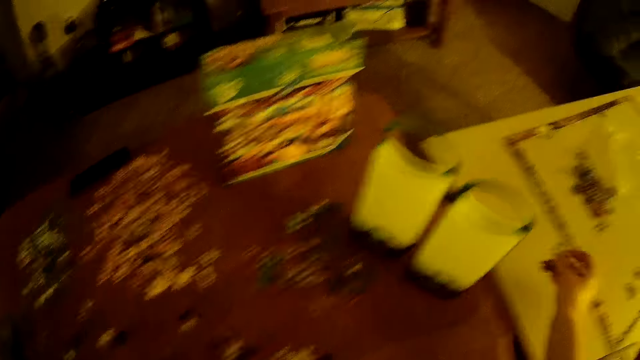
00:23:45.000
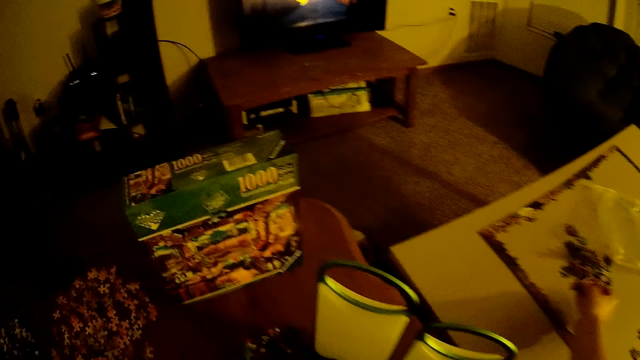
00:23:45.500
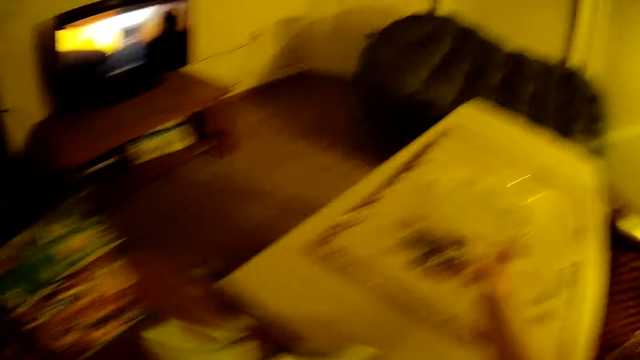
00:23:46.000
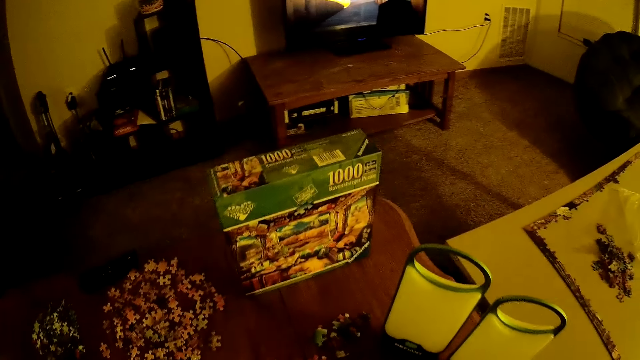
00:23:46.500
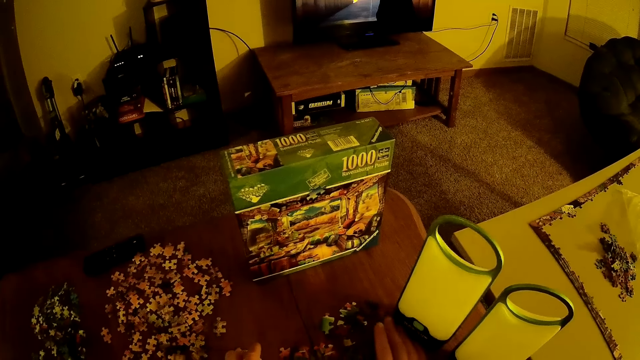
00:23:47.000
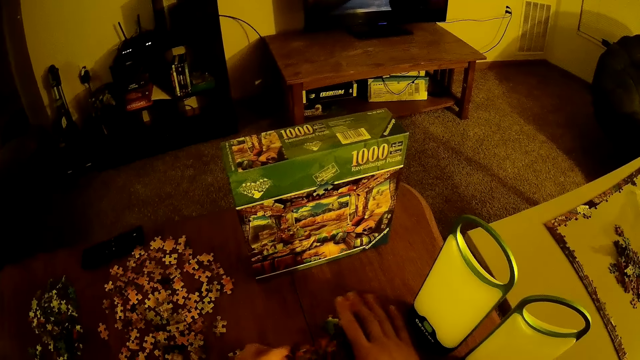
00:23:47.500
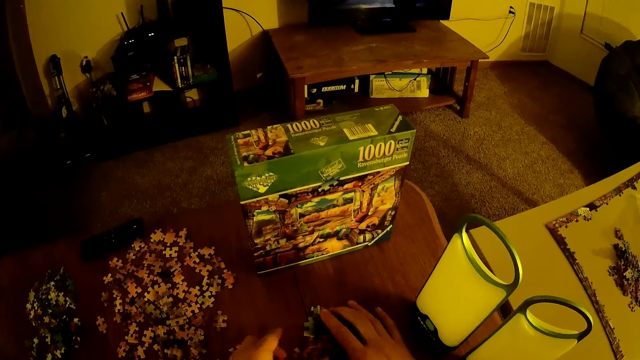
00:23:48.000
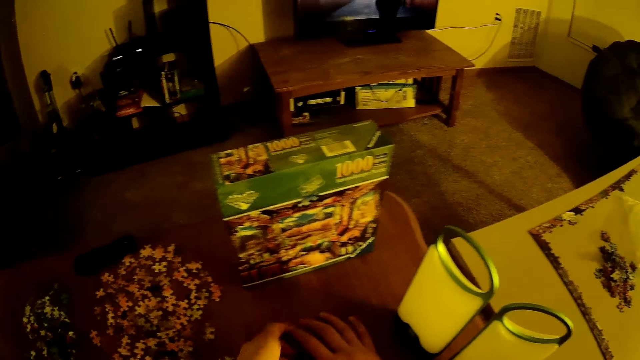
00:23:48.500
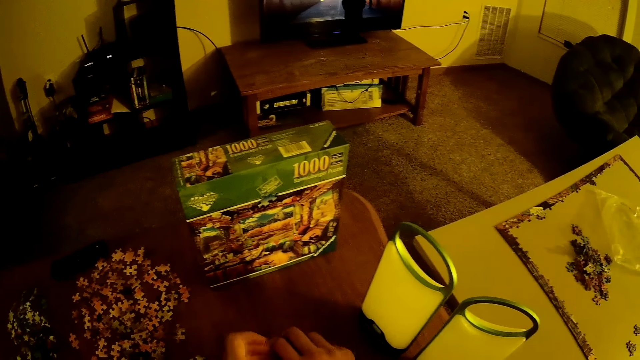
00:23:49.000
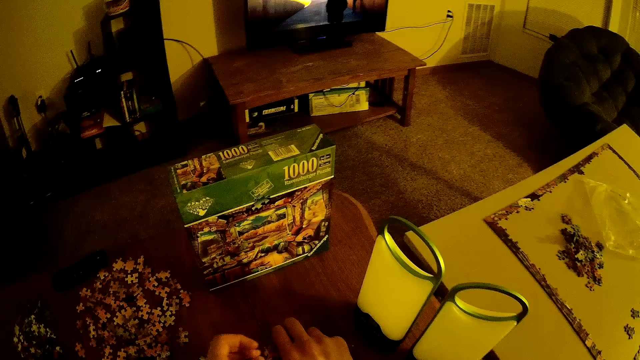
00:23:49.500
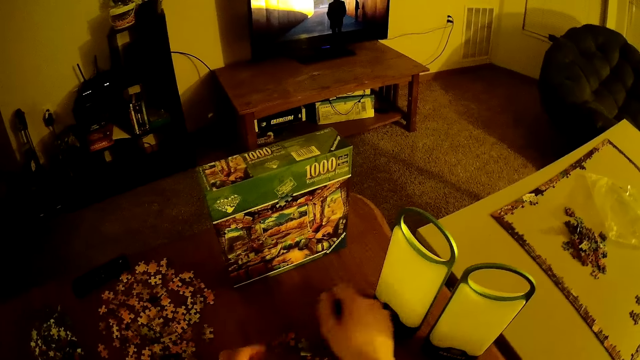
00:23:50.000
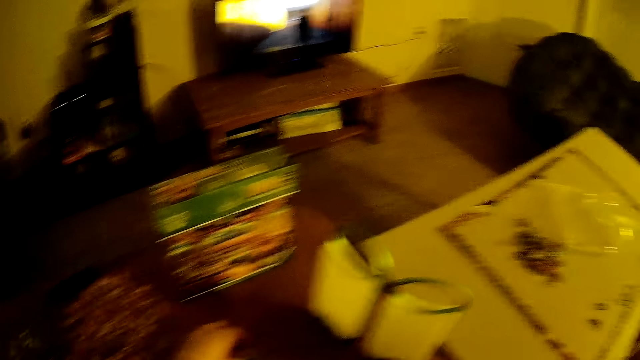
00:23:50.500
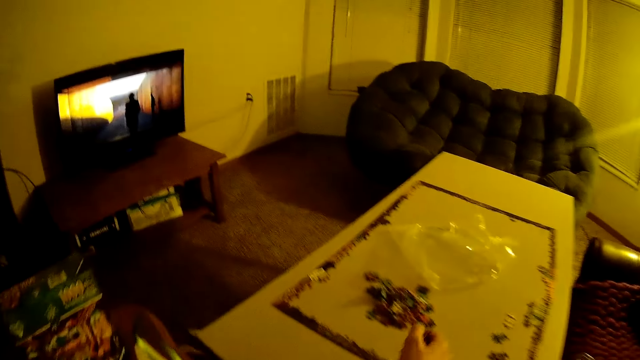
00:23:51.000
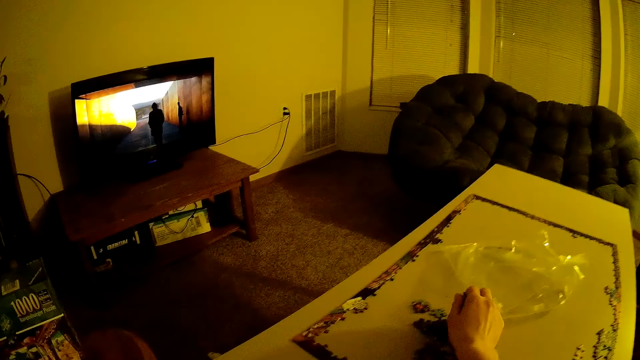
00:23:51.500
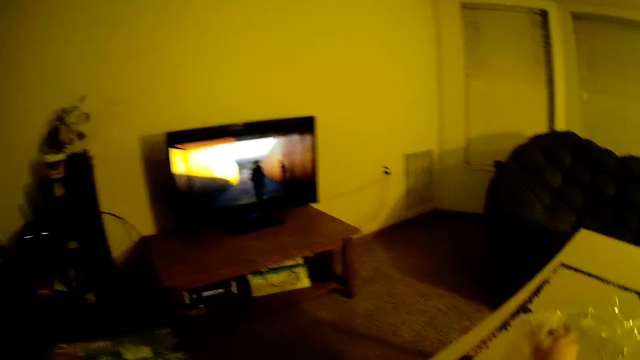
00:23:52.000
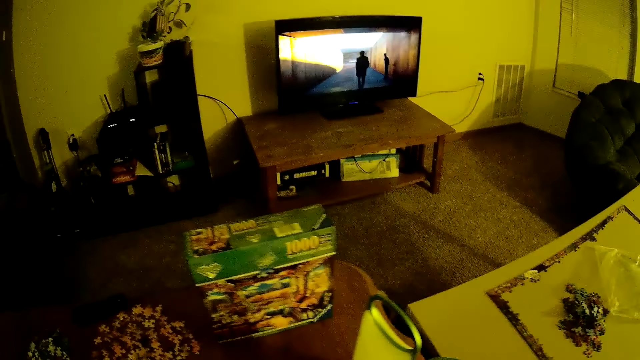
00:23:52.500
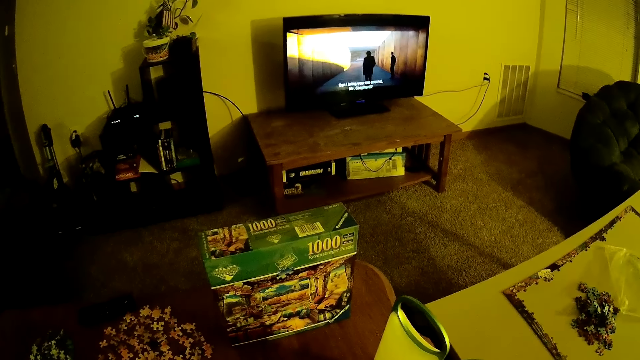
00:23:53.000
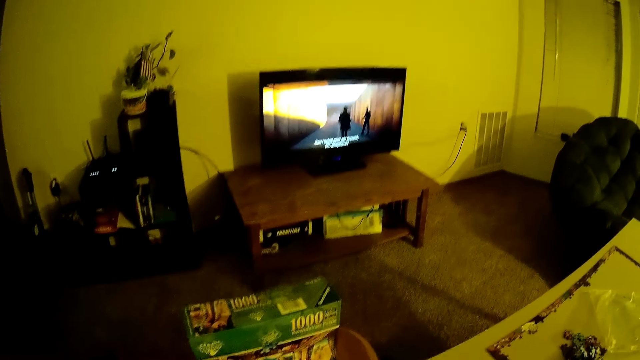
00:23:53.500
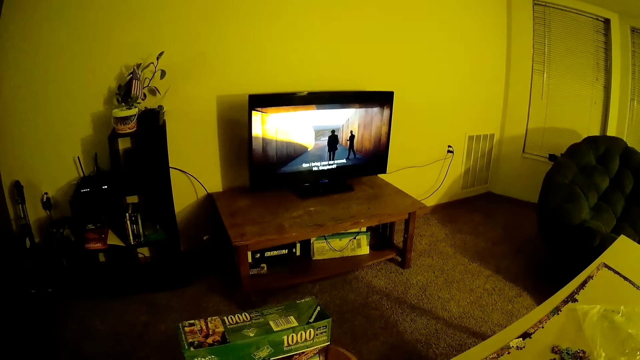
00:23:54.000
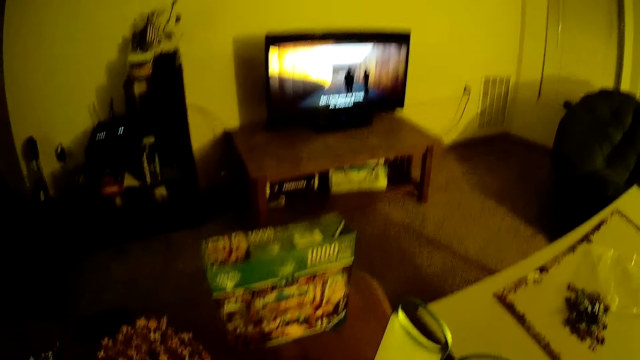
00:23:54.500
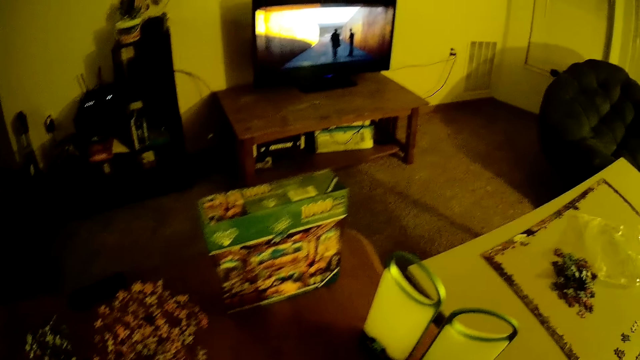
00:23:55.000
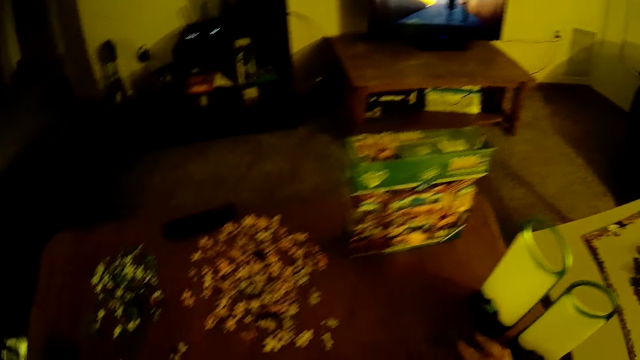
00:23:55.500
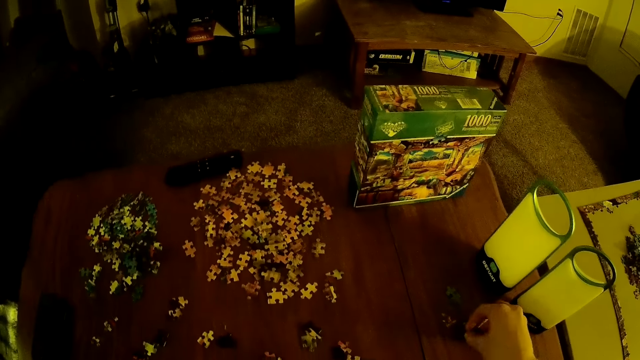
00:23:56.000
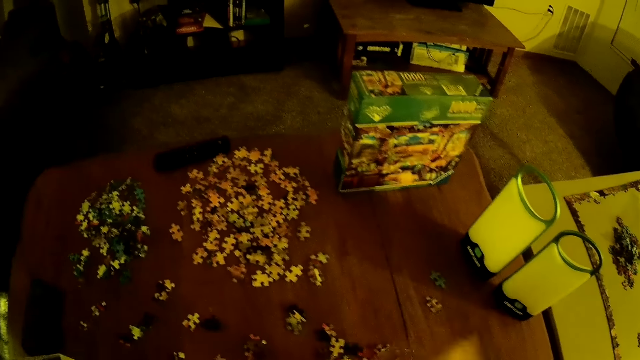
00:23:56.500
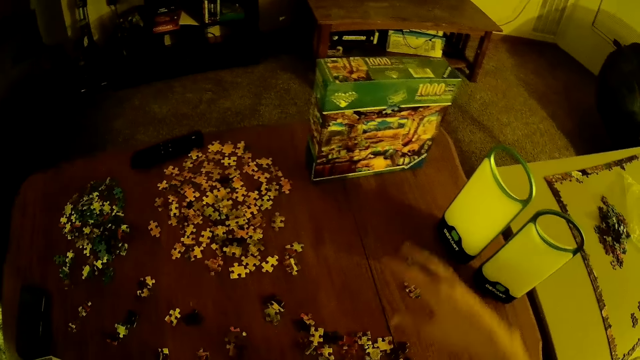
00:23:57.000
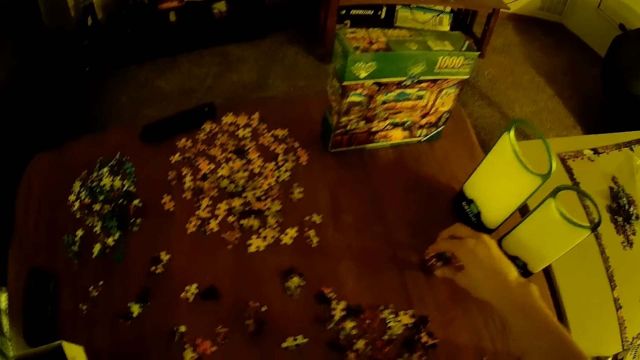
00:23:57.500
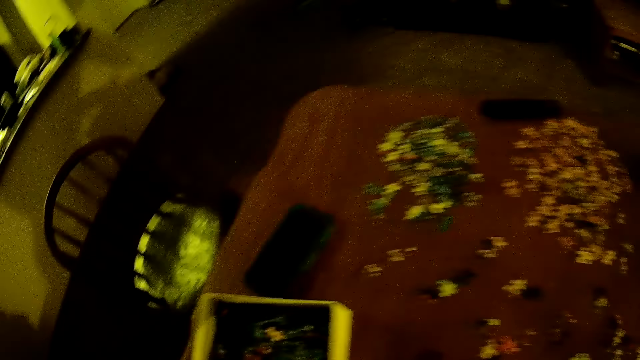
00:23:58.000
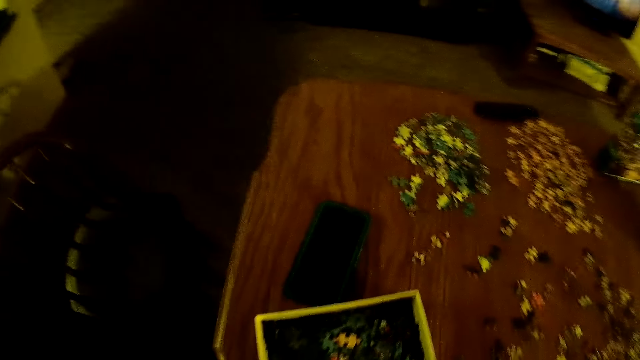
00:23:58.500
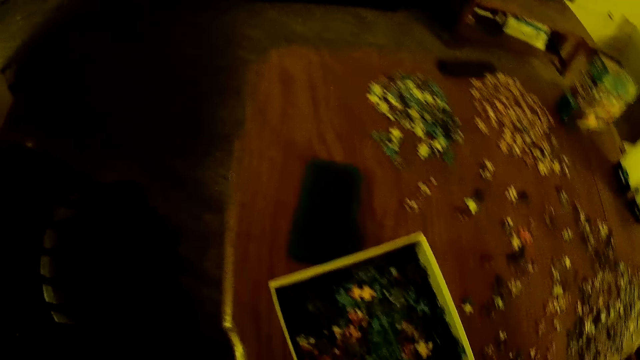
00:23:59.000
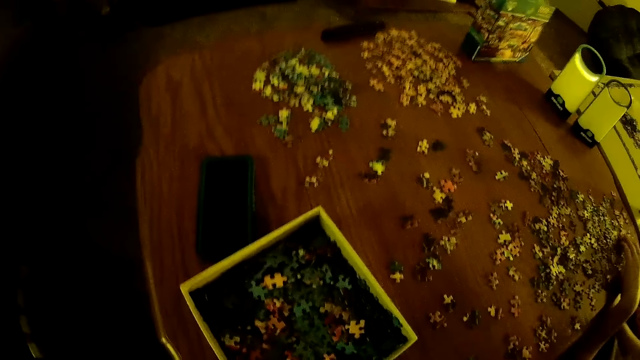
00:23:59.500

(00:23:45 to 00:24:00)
The camera wearer collects cards from the table. They place cards on the table. They watch the television. They collect cards from the table. They assemble the jigsaw. A man assembles the jigsaw.

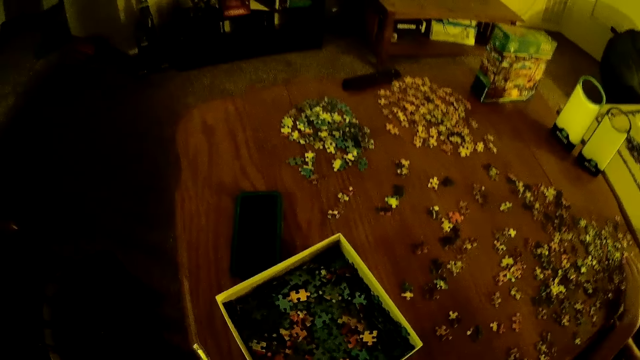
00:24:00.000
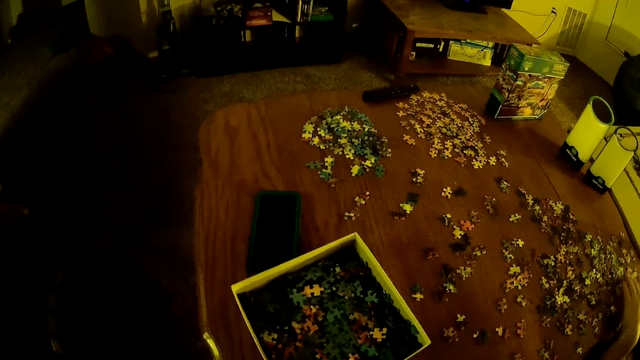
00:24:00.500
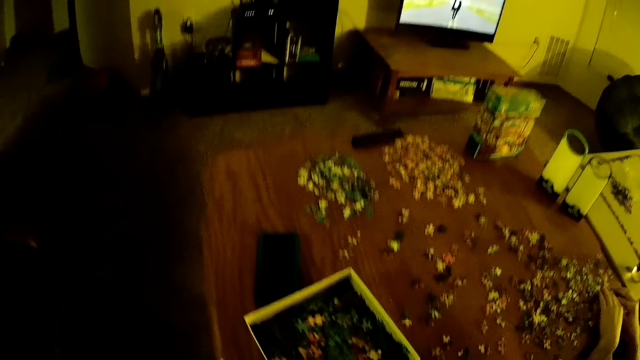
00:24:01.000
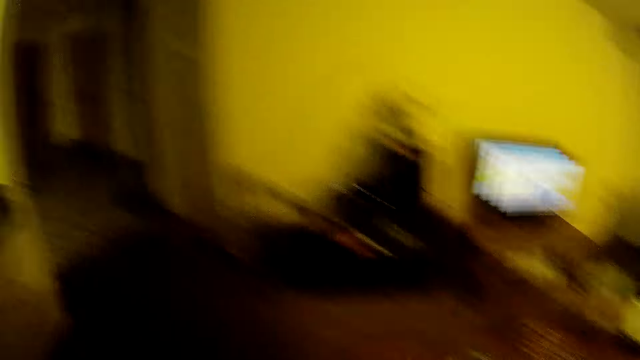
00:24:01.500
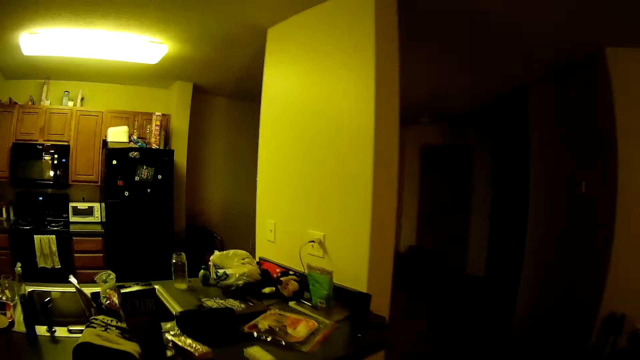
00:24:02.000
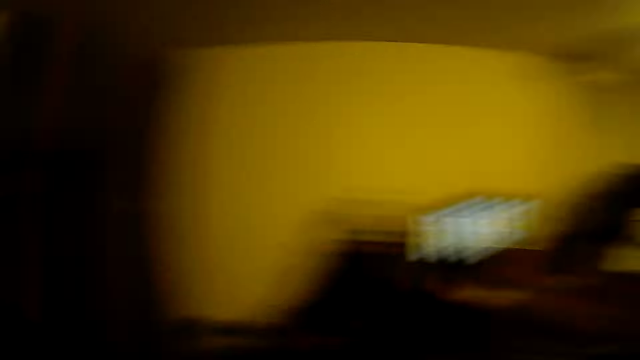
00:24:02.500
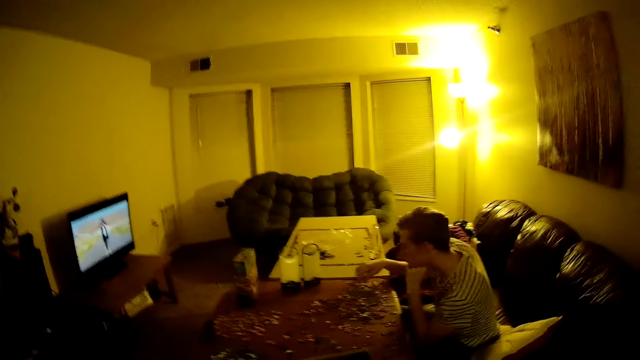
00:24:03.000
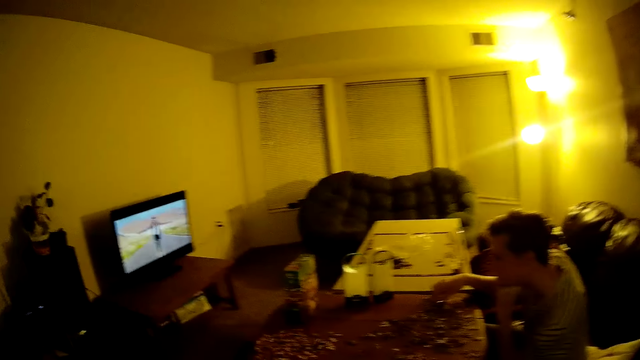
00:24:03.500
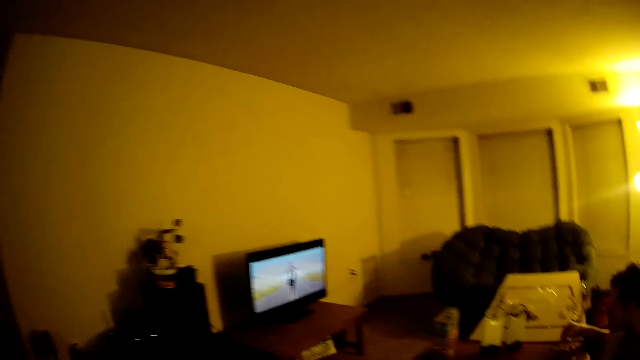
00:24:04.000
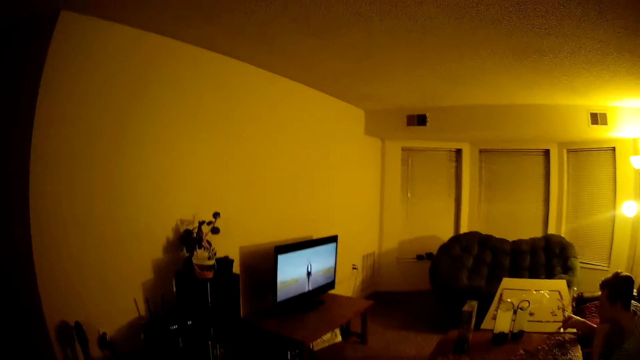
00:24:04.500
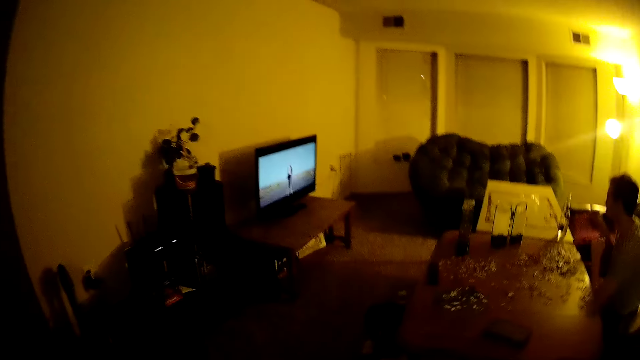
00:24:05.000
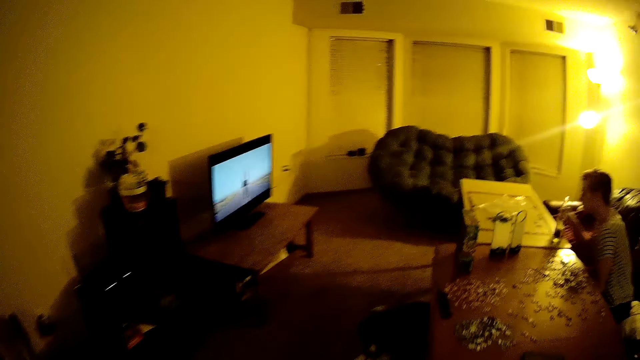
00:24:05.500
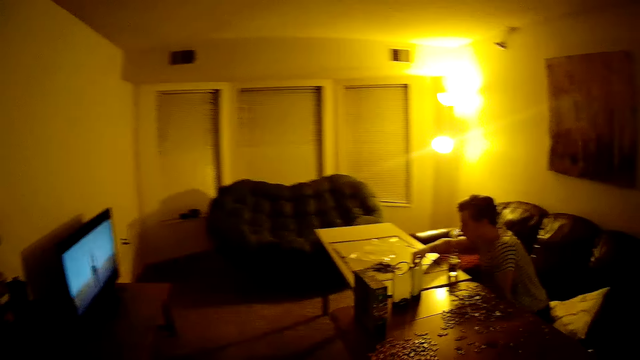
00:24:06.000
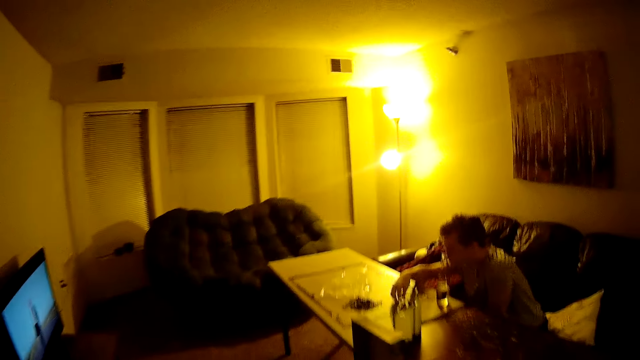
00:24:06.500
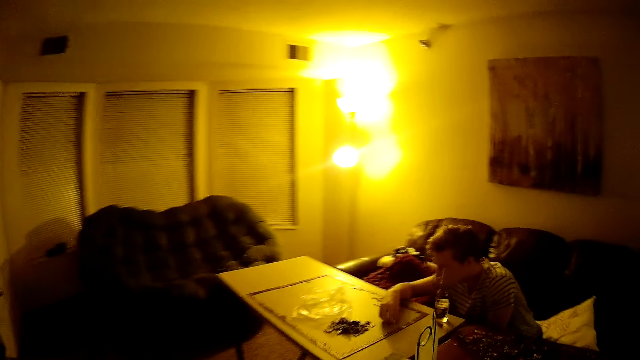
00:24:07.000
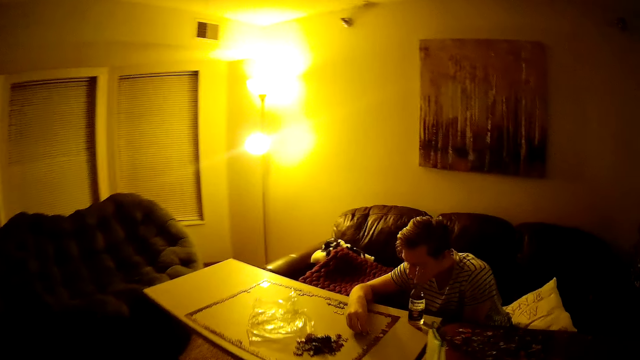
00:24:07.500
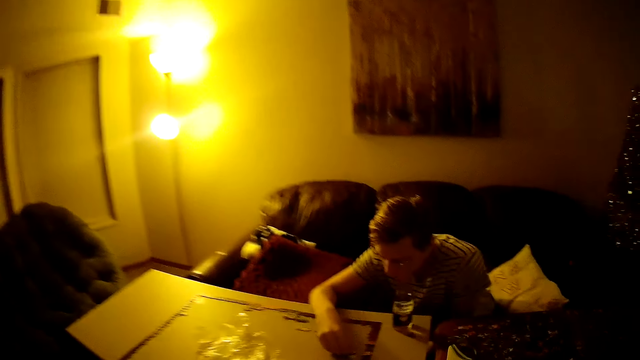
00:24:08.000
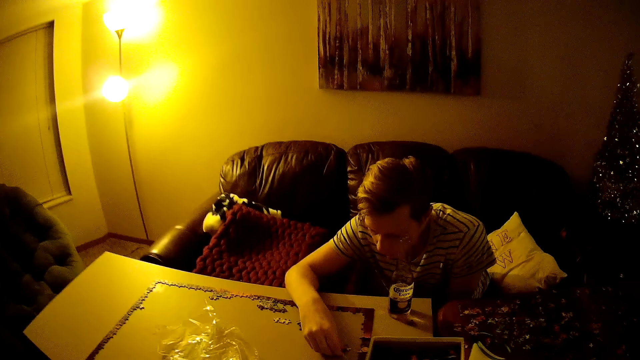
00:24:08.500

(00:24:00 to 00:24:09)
The camera wearer looks around and walks. A man assembles the jigsaw. The camera wearer looks at the man. The man arranges playing cards on the table. The camera wearer walks.
